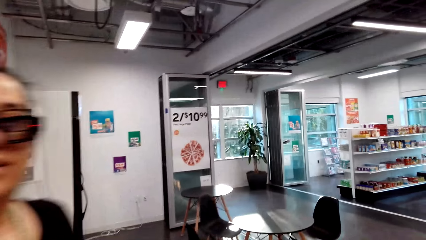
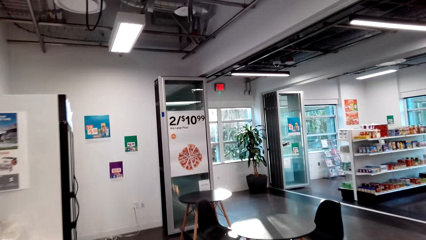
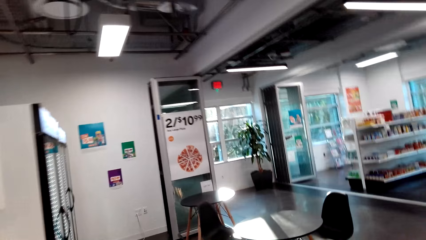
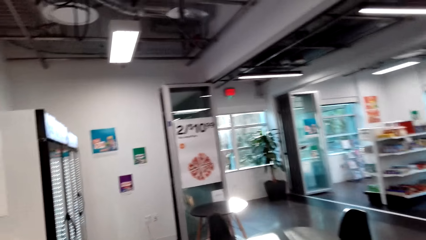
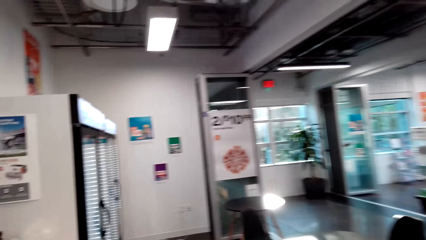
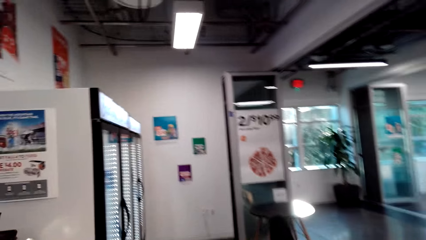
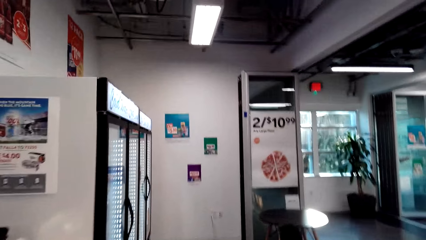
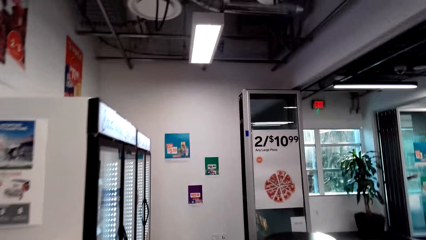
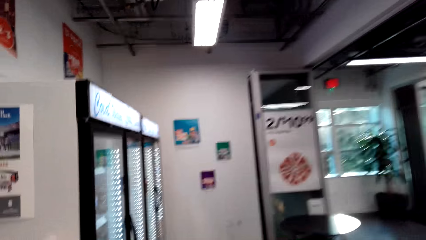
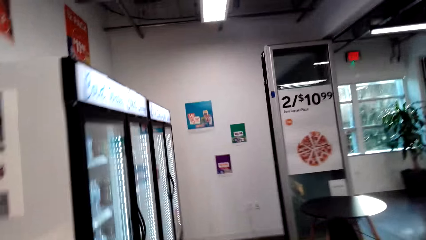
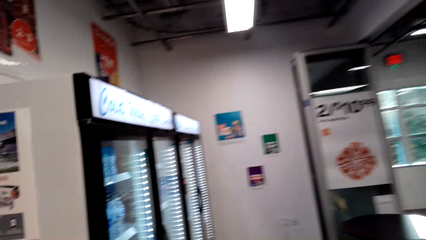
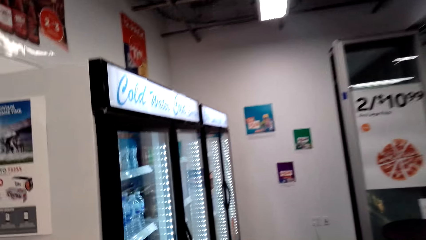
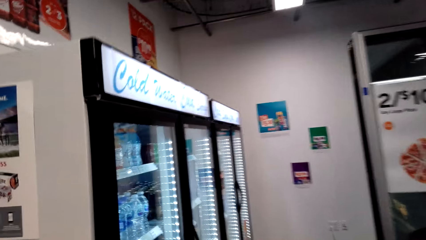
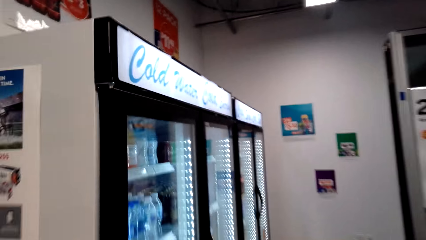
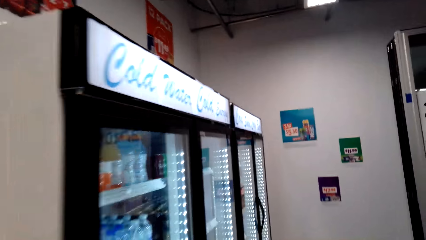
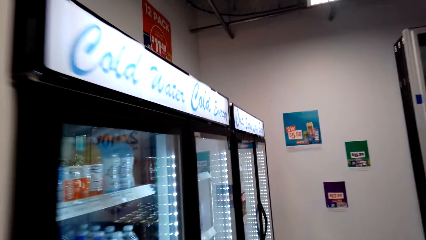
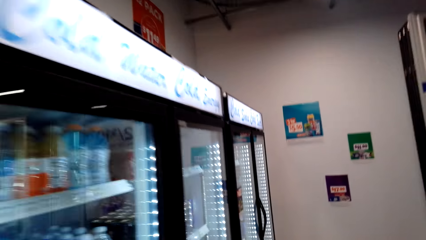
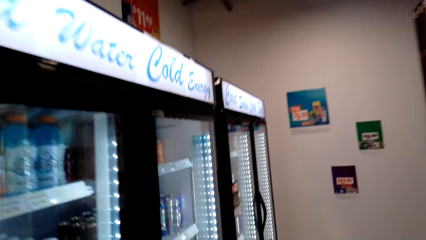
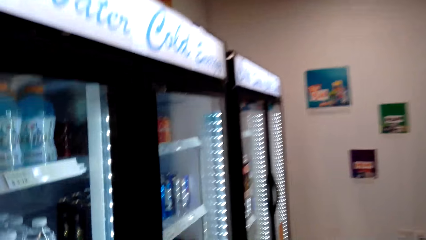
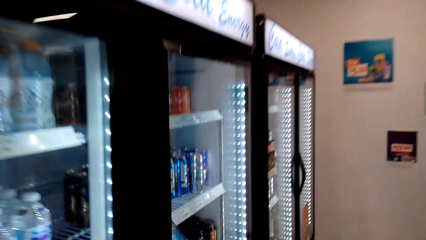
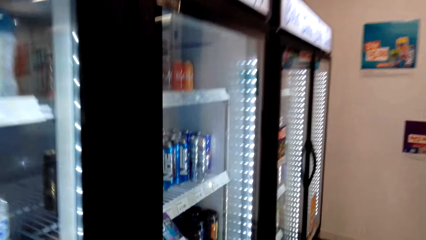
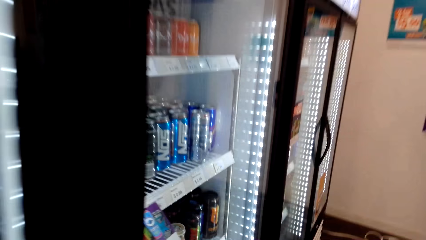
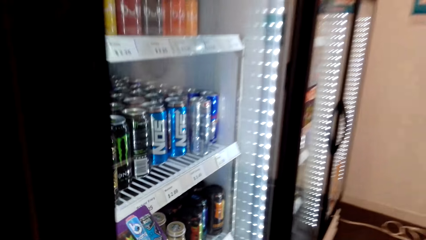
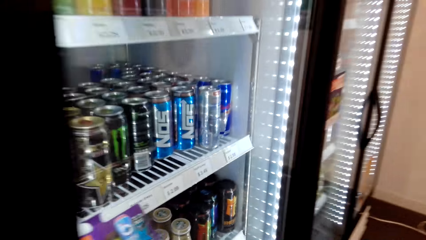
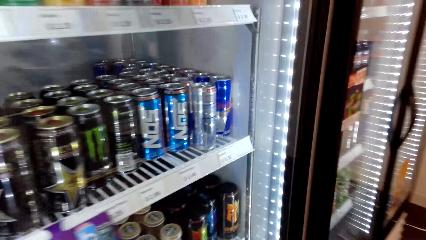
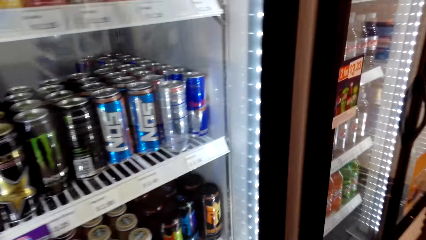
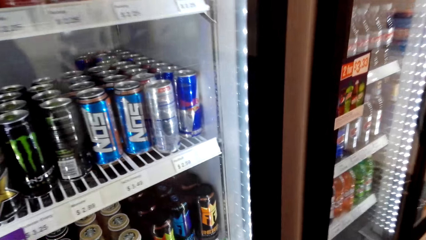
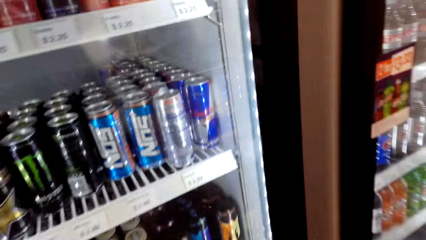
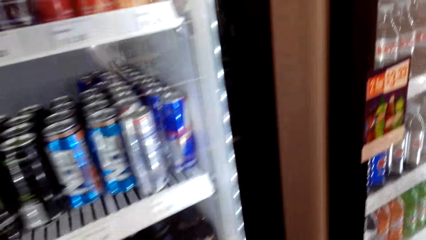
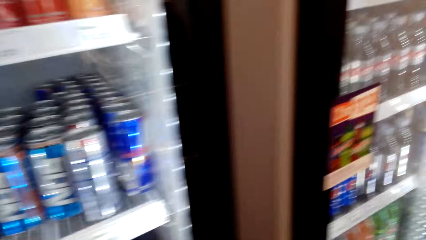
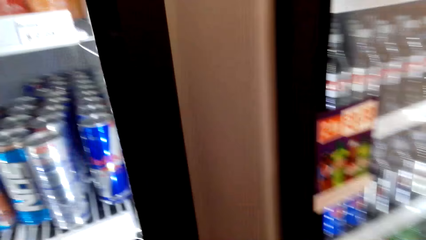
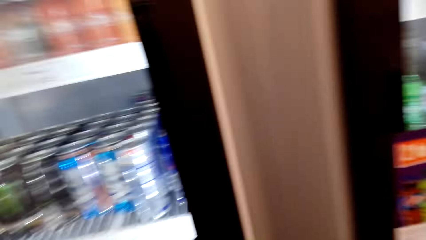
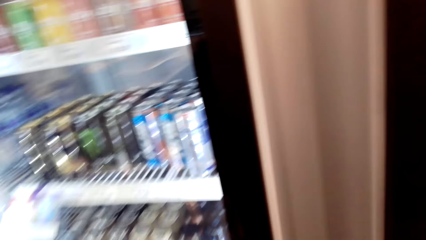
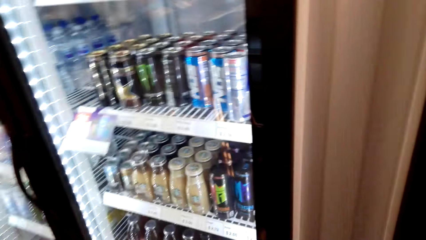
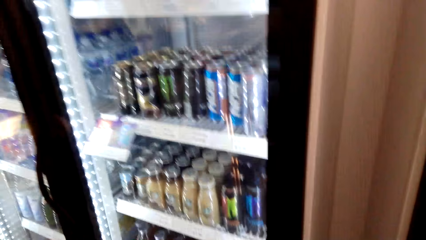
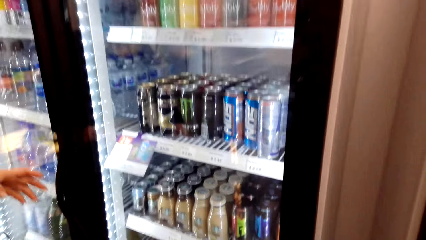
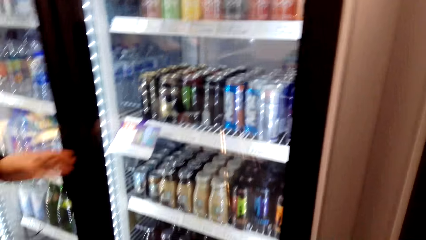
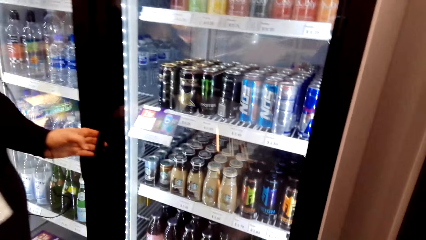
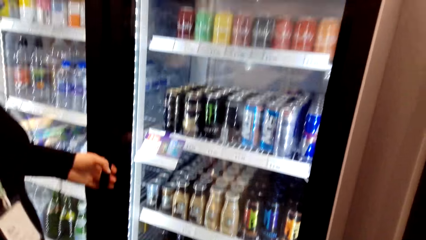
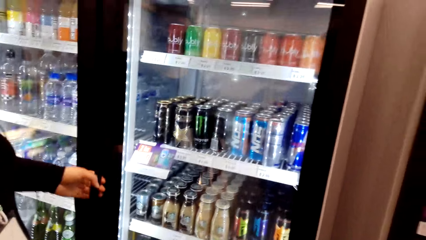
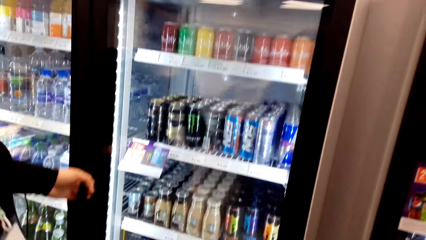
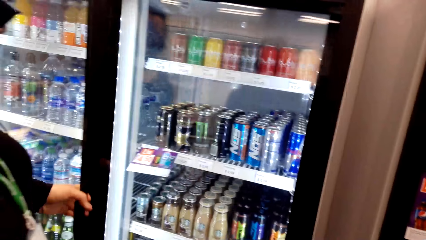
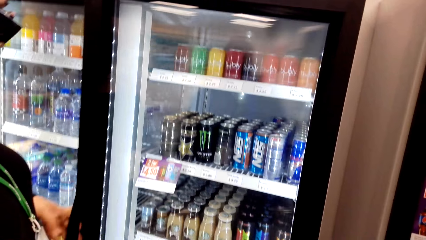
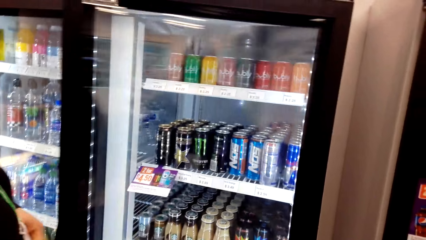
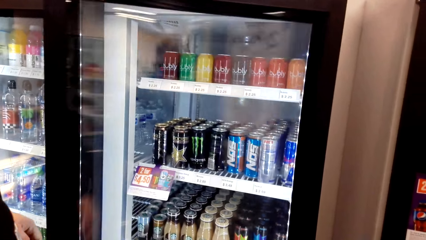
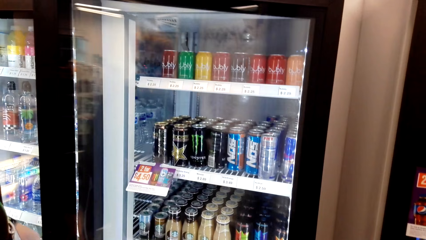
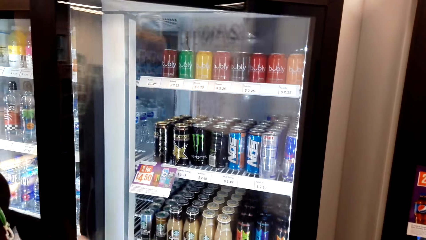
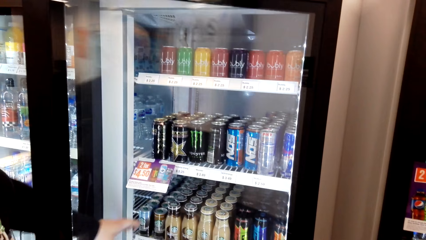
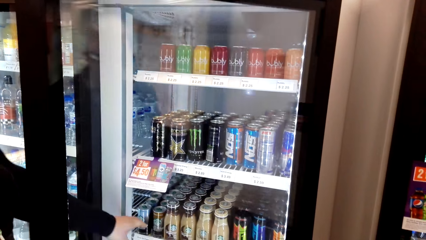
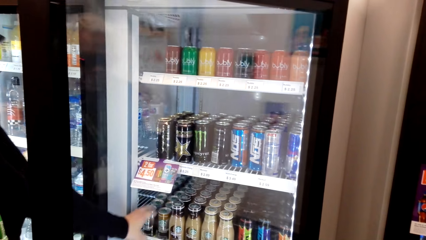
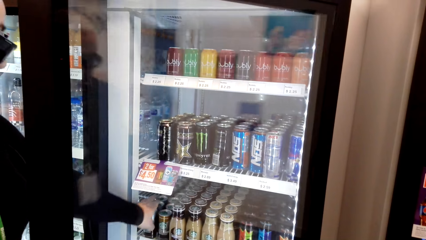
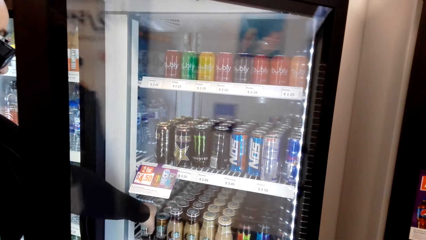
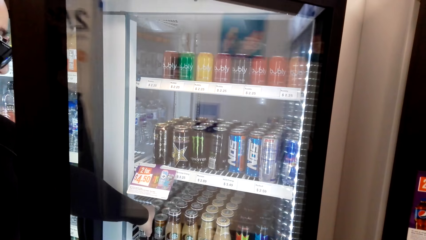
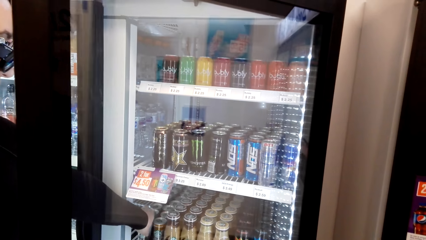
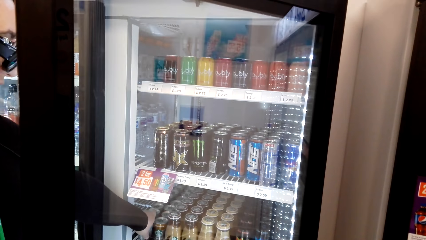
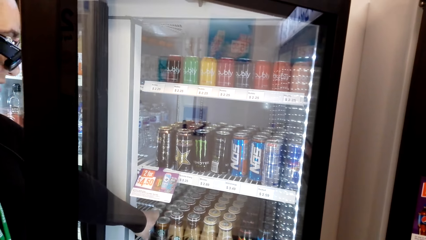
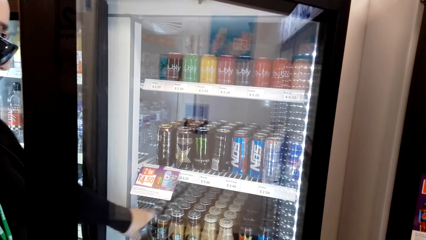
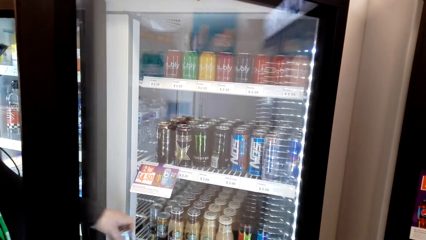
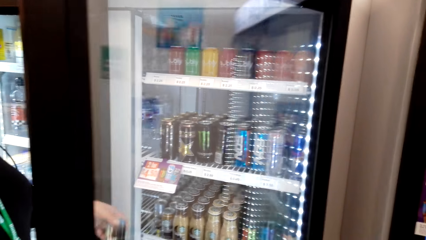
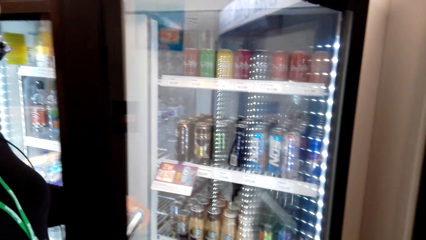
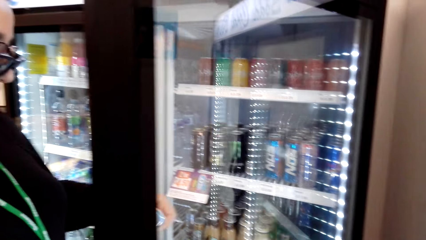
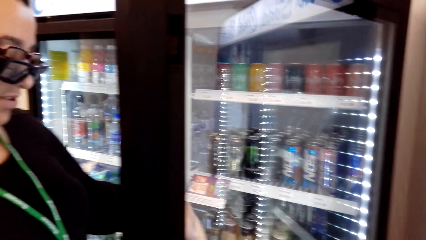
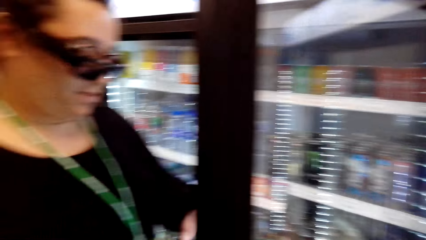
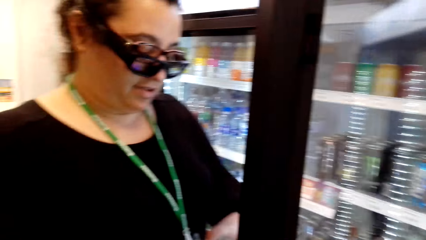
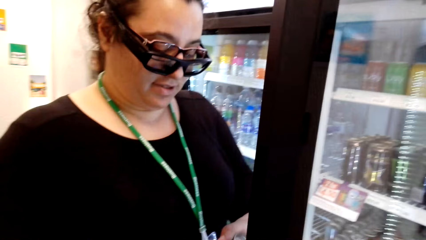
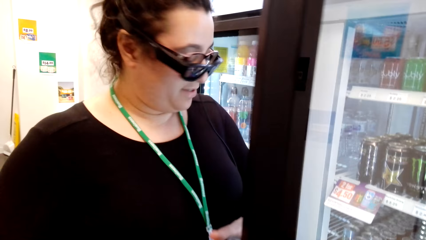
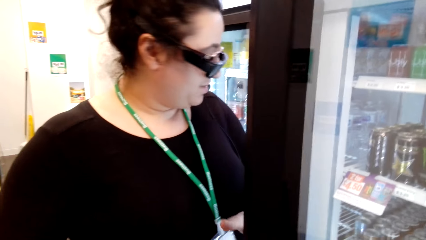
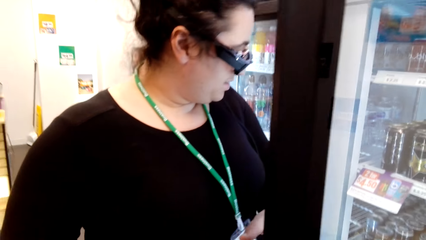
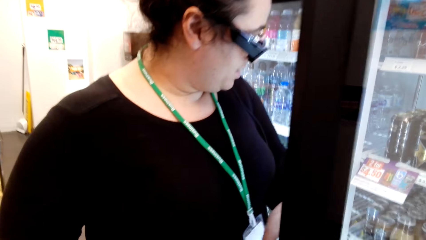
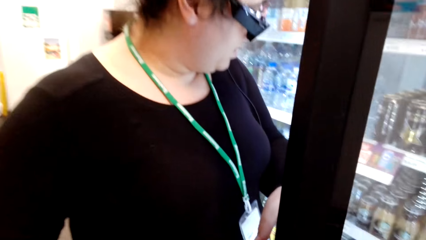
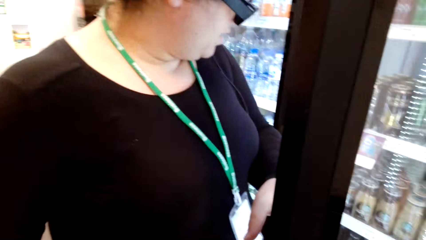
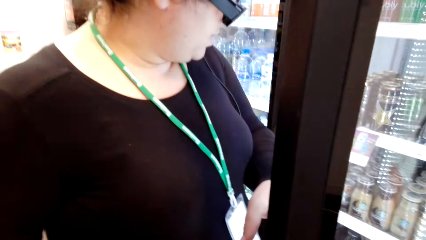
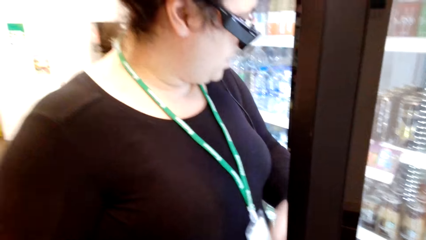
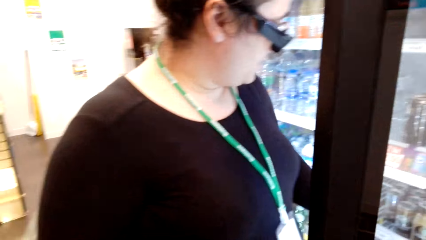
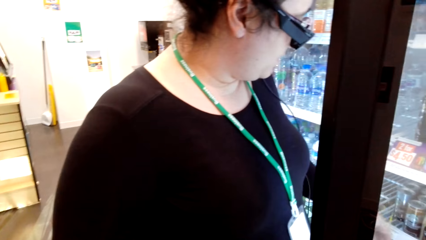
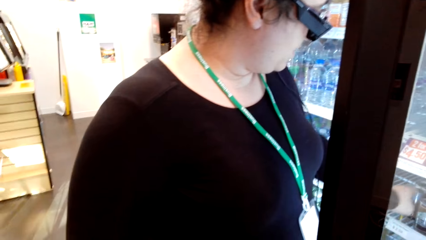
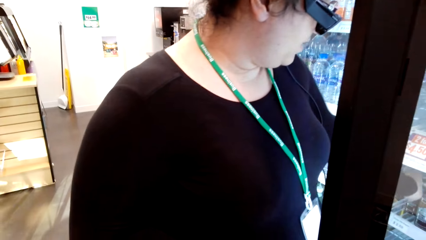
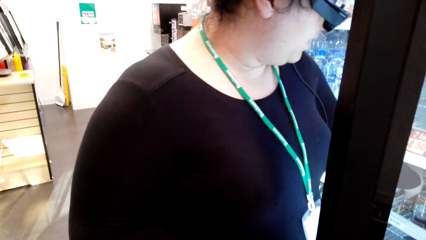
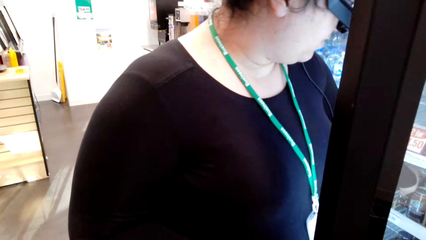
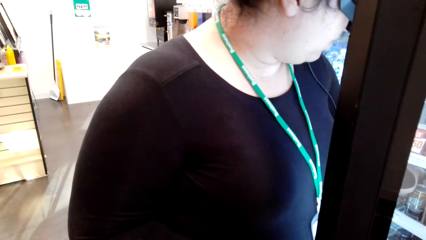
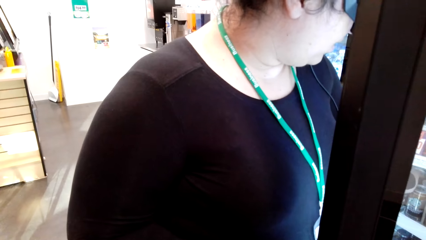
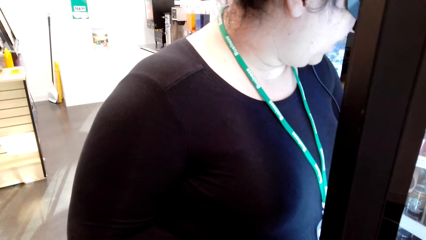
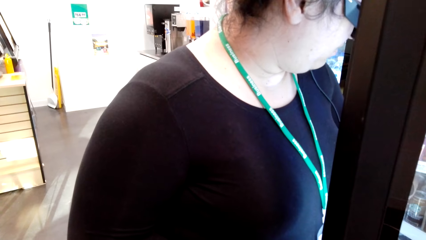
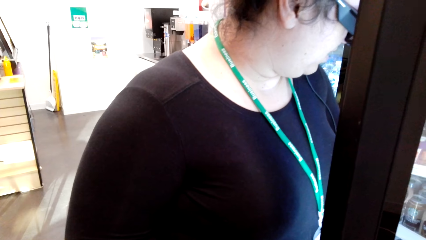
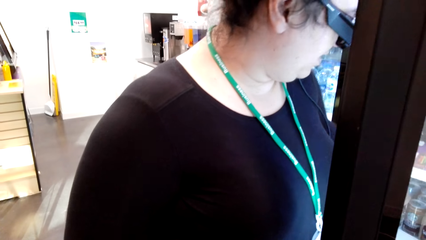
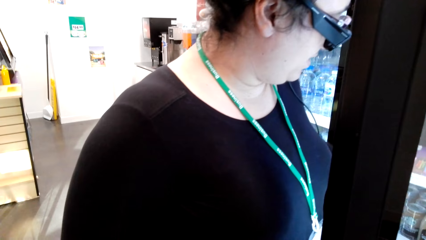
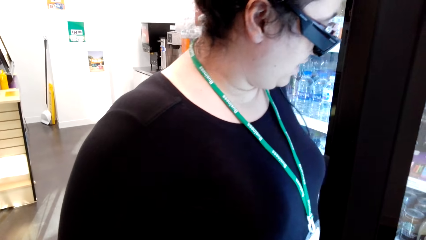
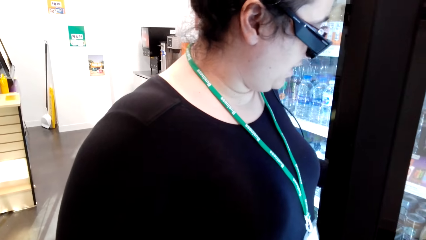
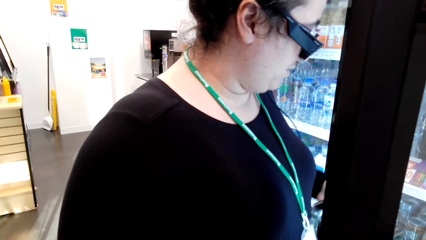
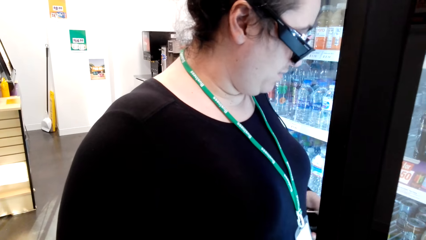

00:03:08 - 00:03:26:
The camera wearer talks with a lady. They move around the supermarket and look around. The lady opens a fridge door and picks a can in the fridge. The camera wearer picks the can from the lady. The lady gives the can to the camera wearer. The camera wearer looks around. The lady picks a can or Monster in the fridge.
